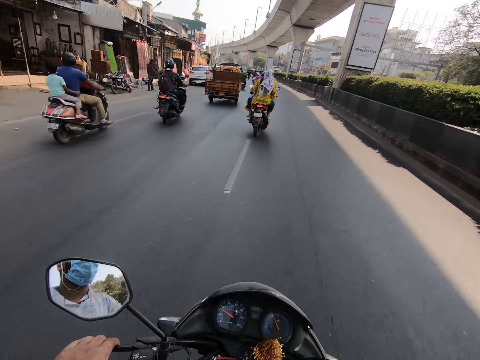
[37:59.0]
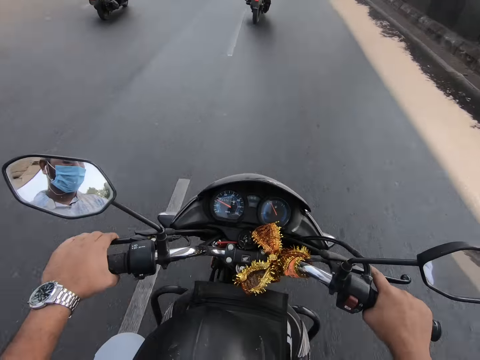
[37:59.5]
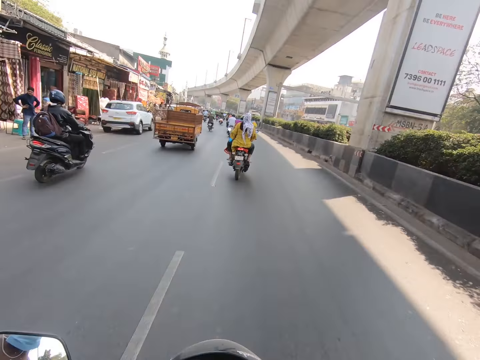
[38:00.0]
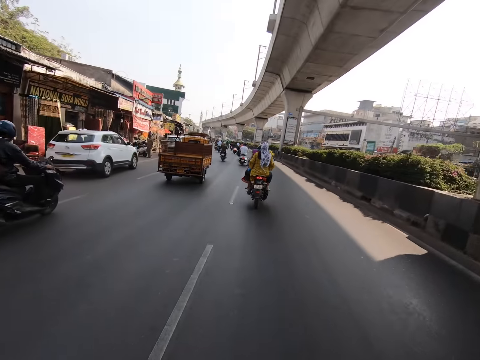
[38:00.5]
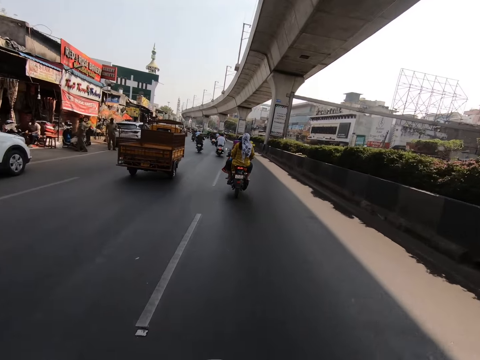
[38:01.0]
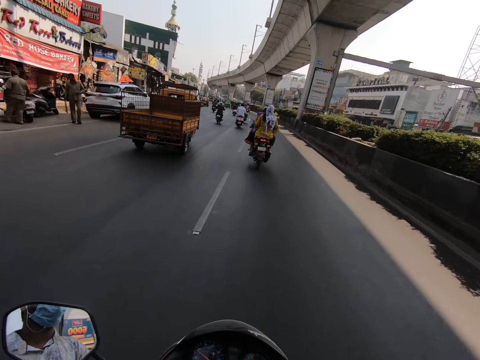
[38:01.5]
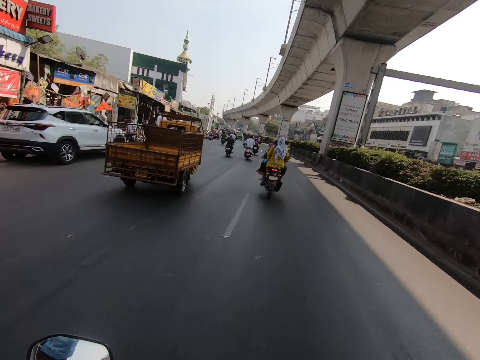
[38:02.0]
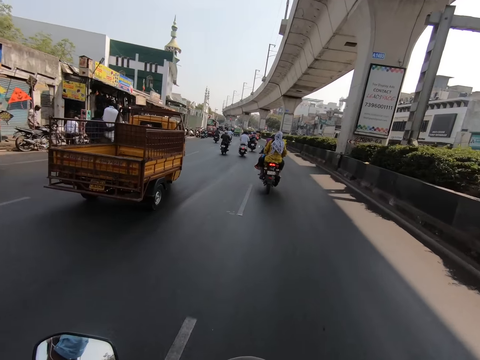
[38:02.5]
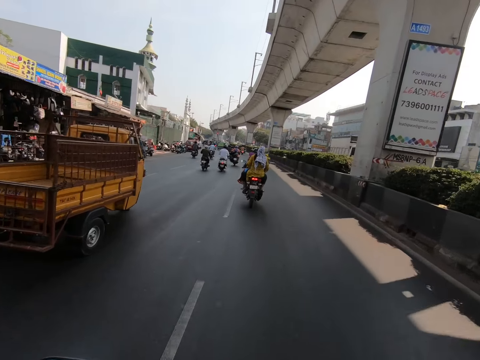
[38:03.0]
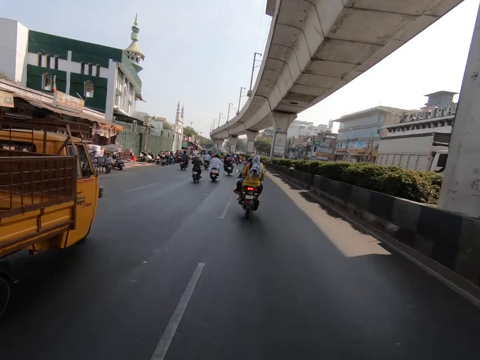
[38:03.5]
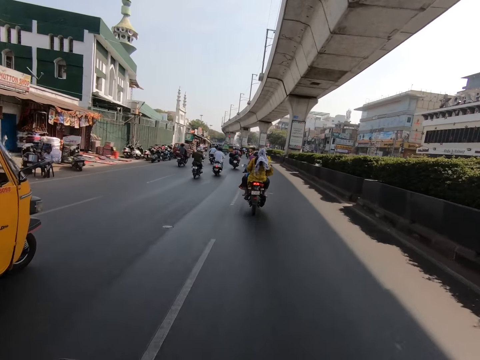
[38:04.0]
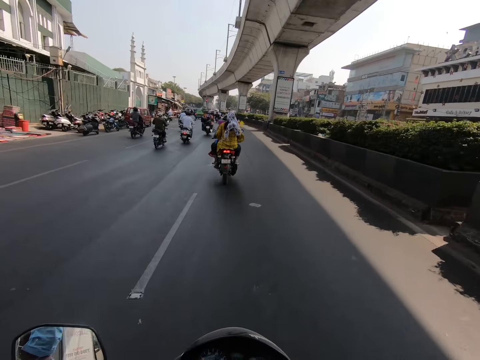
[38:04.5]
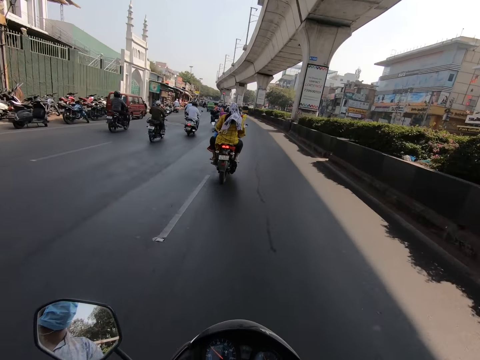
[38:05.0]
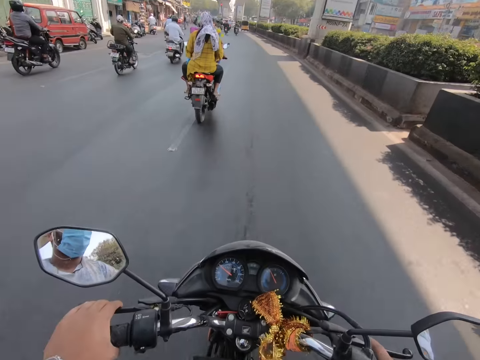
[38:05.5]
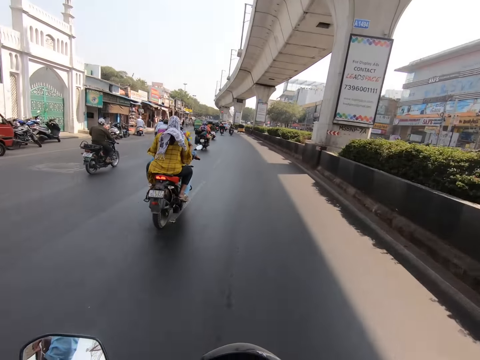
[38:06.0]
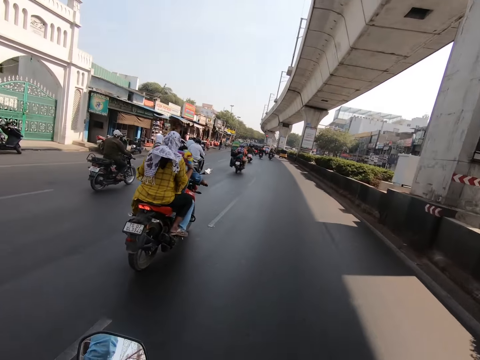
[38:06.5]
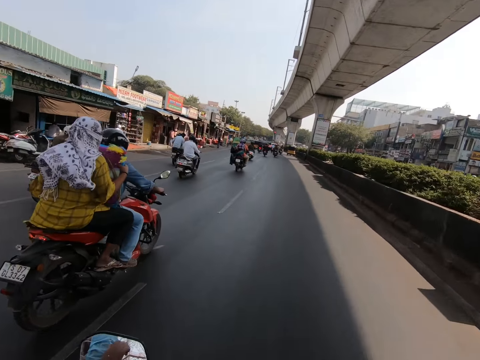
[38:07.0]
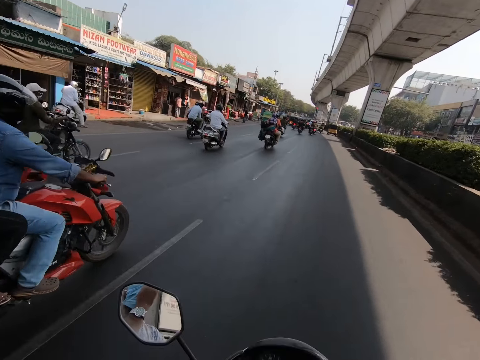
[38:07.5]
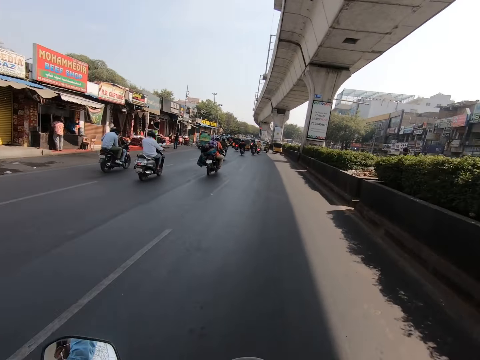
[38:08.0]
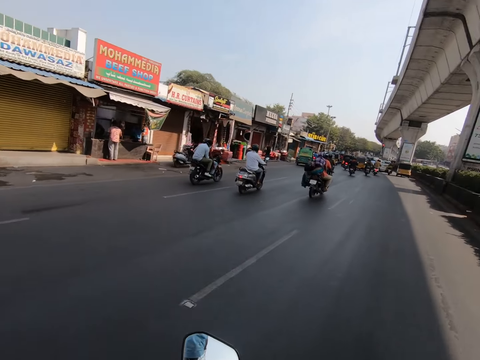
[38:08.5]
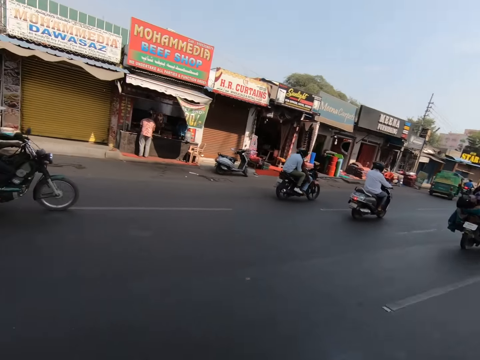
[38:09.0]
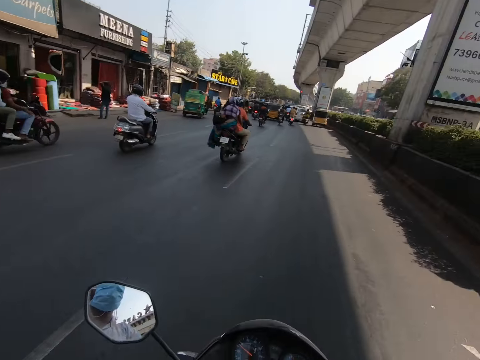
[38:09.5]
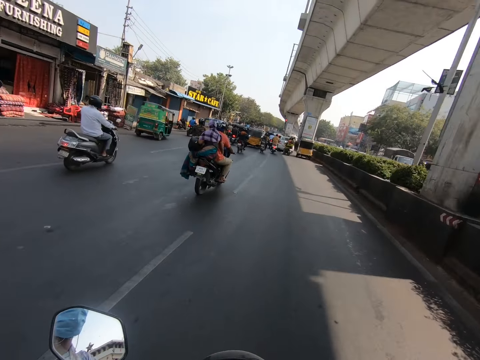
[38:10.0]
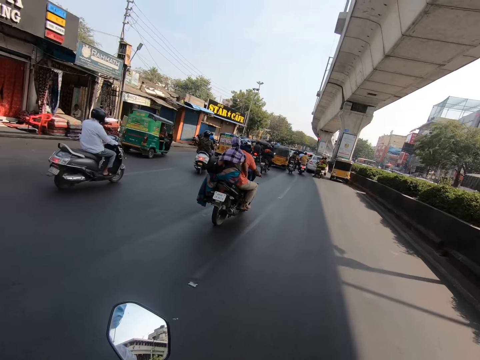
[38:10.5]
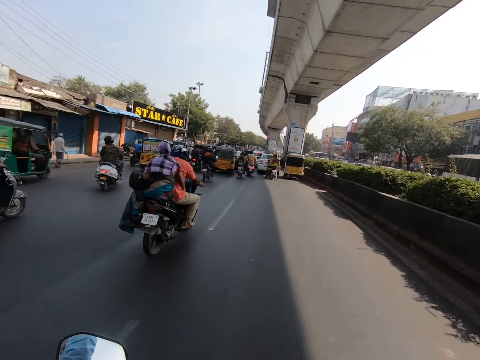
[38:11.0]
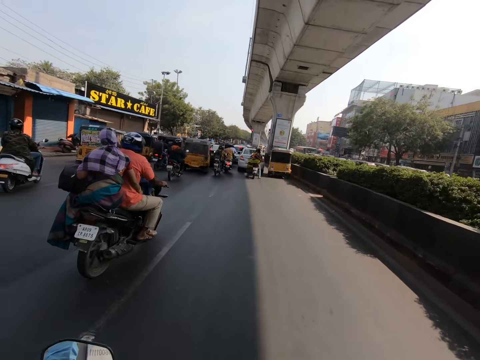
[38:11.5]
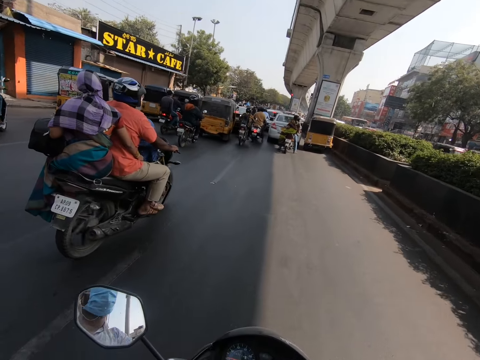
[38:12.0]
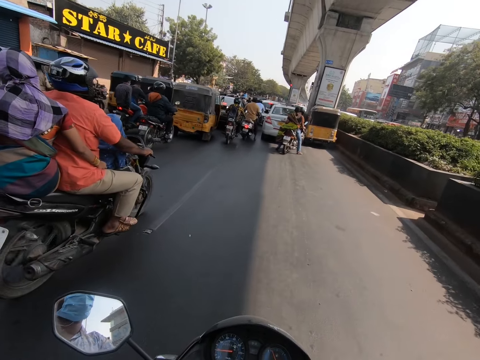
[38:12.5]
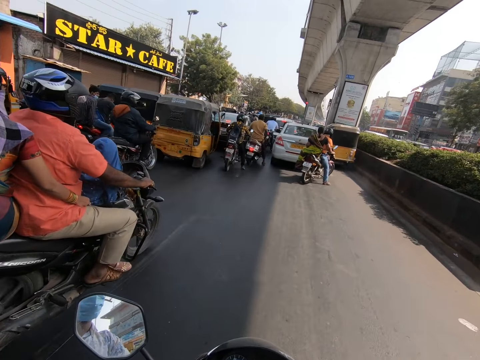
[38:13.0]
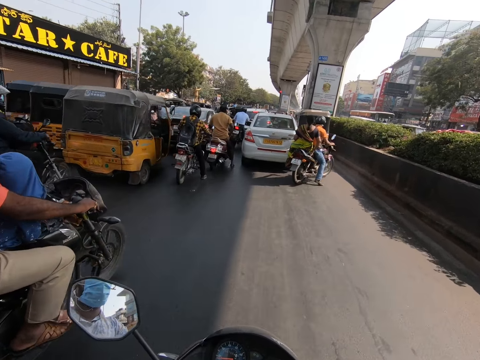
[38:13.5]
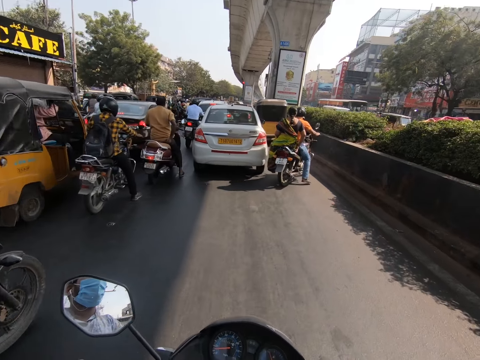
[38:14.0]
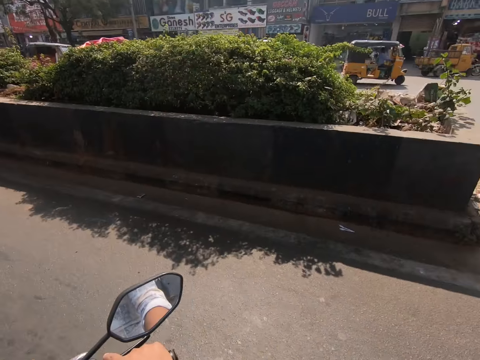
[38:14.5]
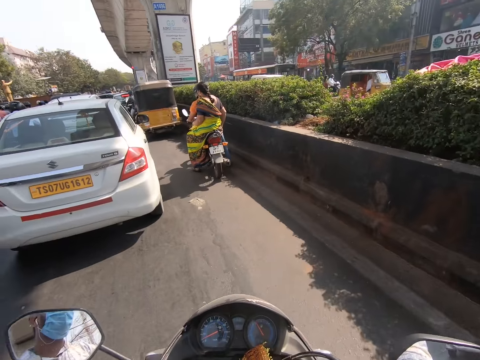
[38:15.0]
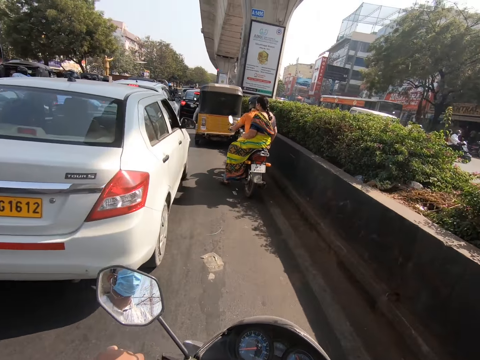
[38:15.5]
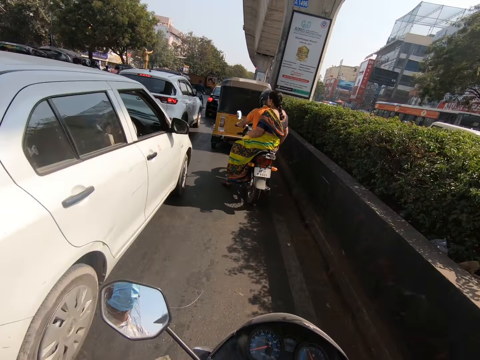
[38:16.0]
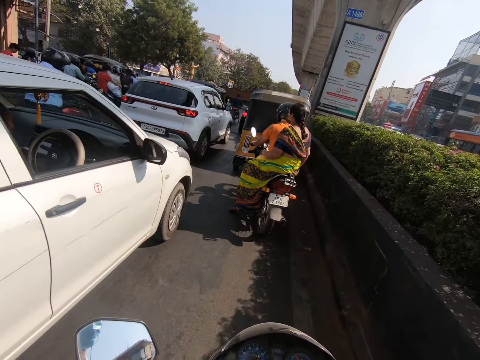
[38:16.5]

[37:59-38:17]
The camera wearer rides the motorbike past a motorbike. They ride the motorbike past a tricycle. They ride the motorbike past a motorbike, and again past a motorbike.

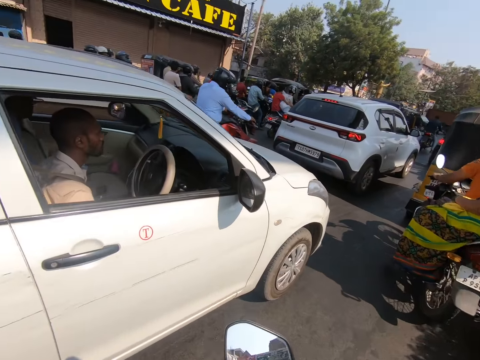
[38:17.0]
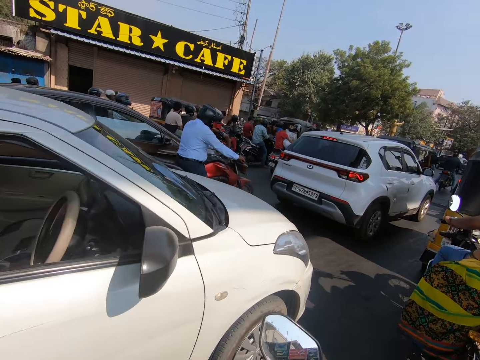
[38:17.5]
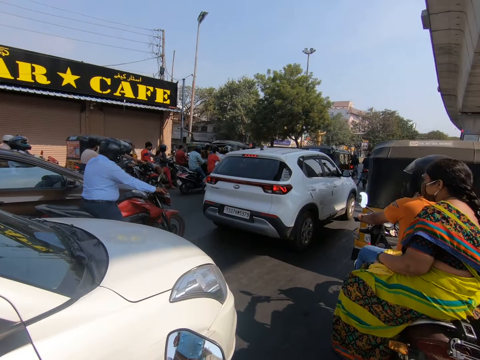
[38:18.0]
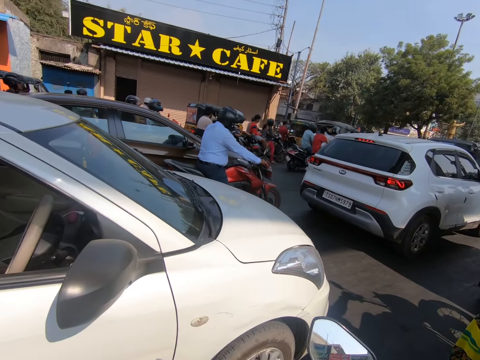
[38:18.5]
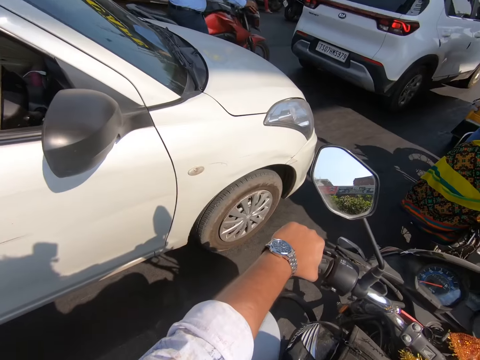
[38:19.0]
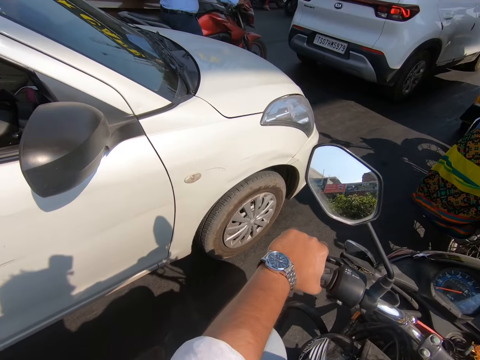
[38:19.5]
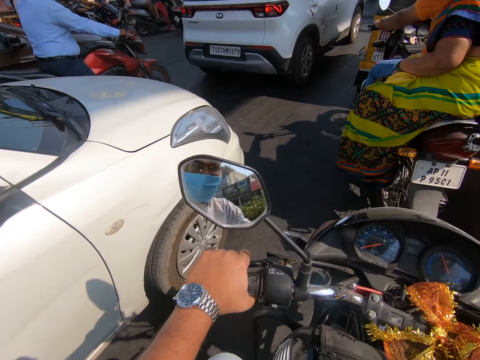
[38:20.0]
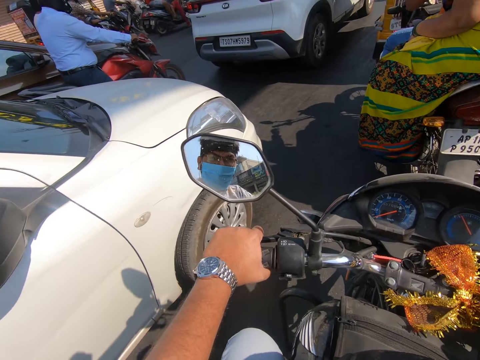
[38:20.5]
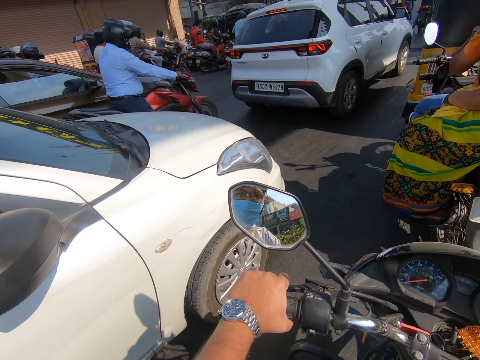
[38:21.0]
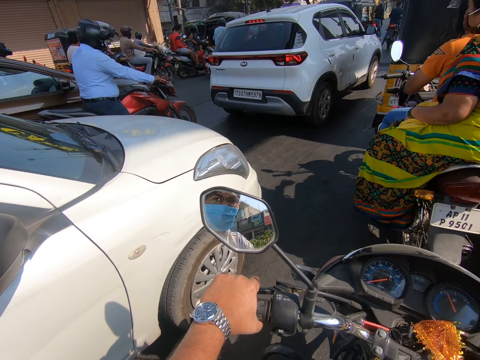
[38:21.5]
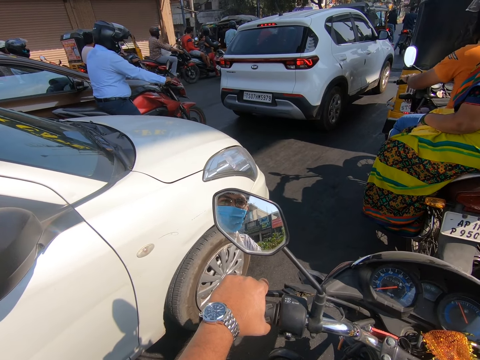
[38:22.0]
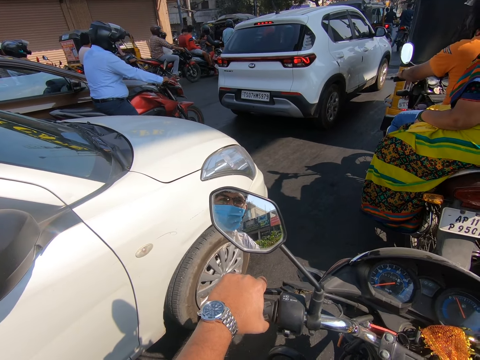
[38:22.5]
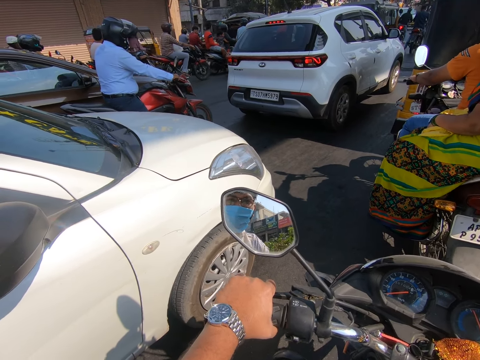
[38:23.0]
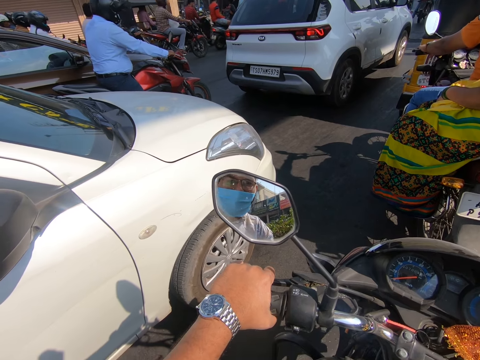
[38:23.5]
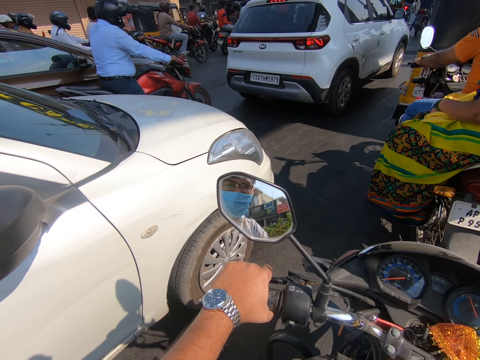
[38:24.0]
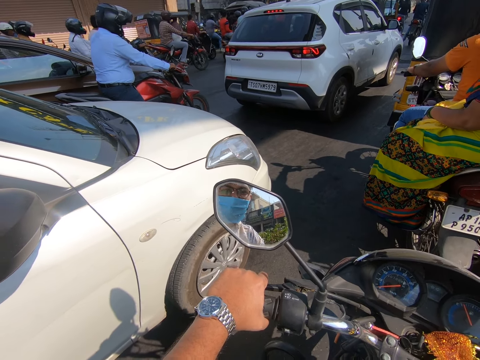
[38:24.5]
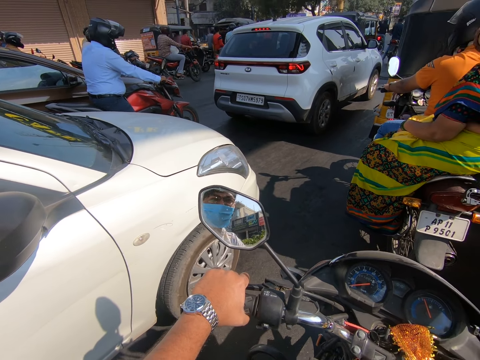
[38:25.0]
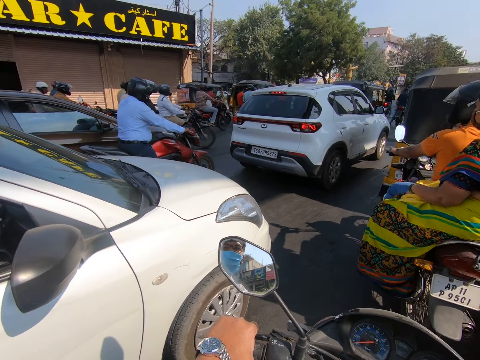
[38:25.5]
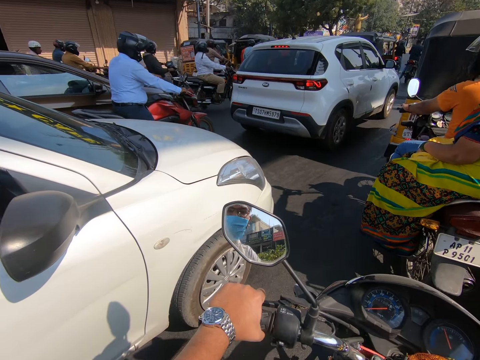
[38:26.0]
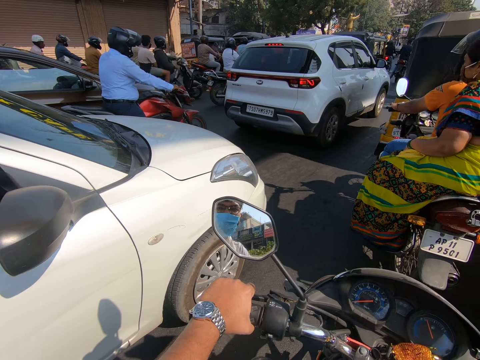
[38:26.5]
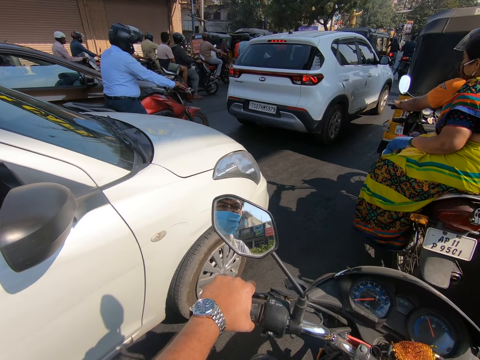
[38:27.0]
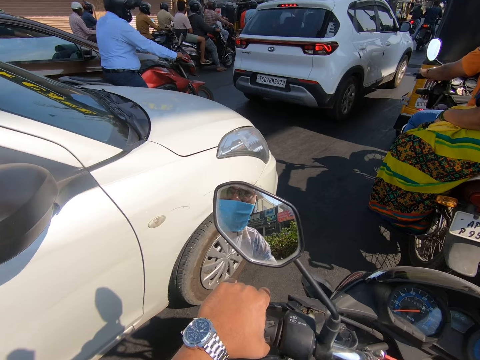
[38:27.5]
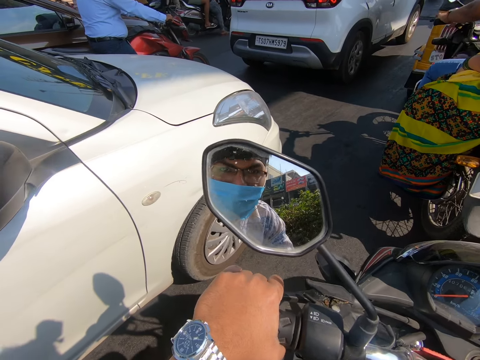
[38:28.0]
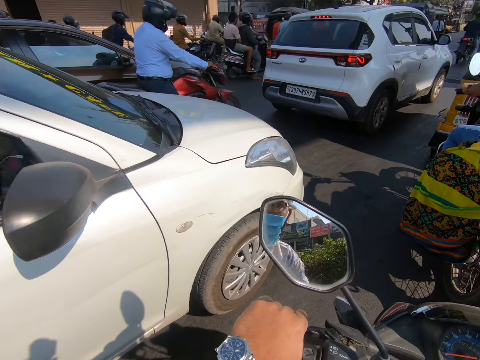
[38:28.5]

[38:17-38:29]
The camera wearer stops riding the motorbike.
